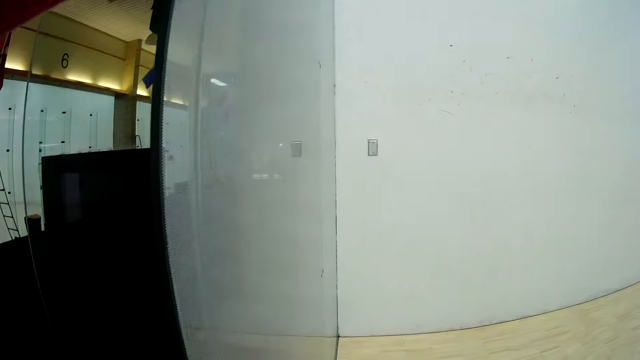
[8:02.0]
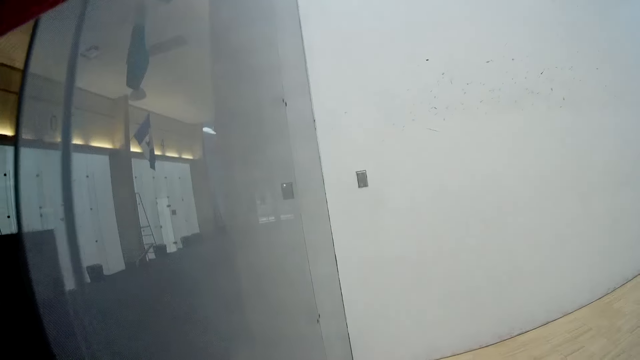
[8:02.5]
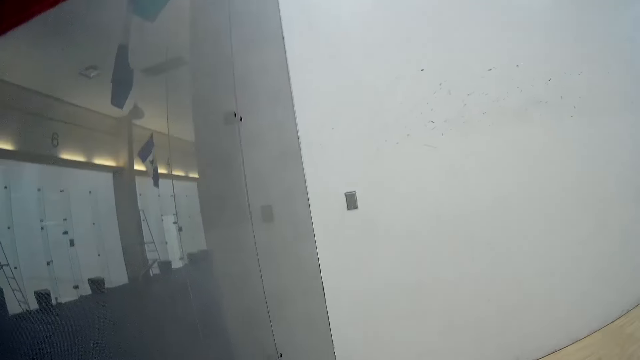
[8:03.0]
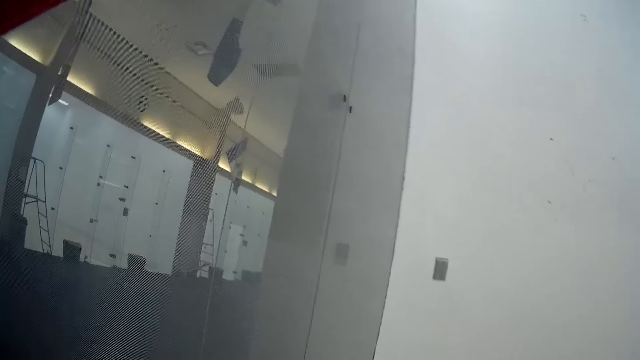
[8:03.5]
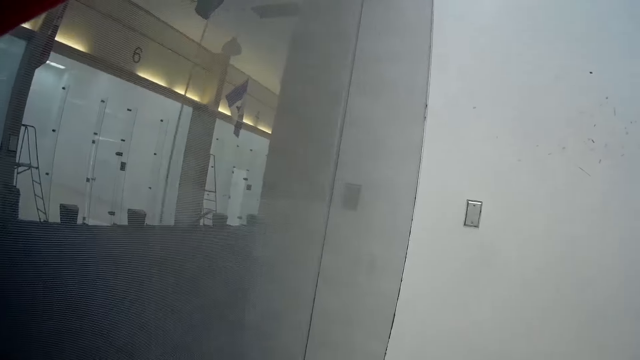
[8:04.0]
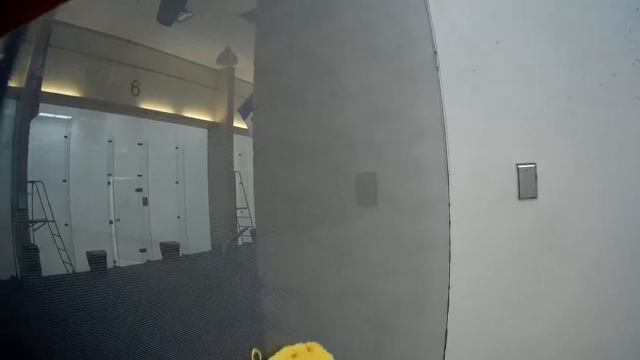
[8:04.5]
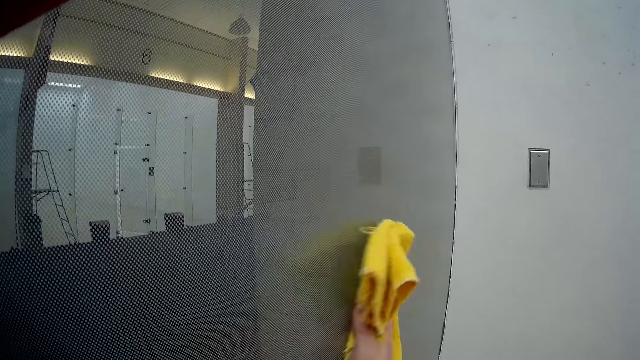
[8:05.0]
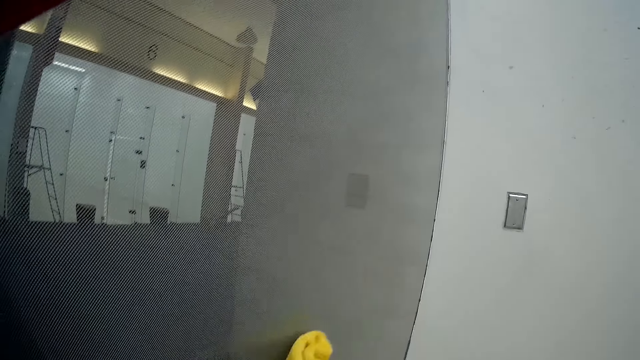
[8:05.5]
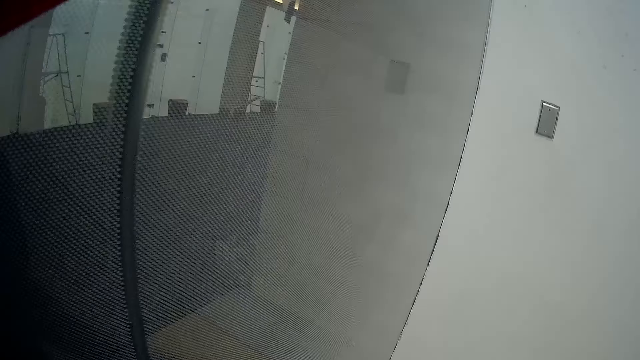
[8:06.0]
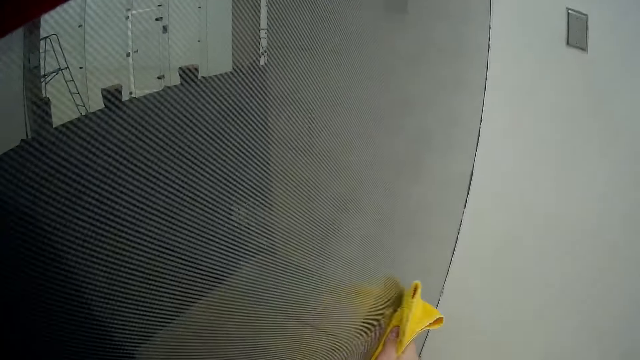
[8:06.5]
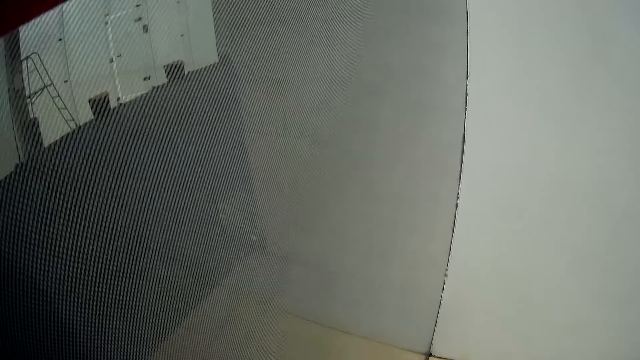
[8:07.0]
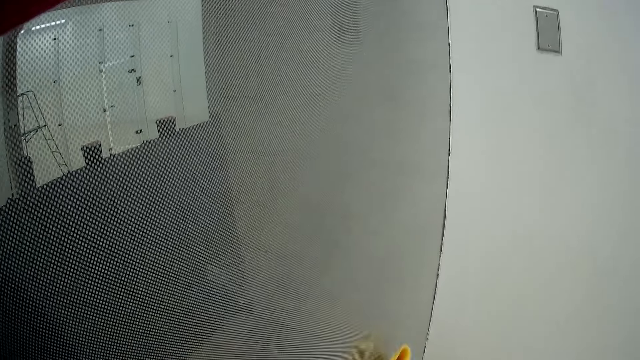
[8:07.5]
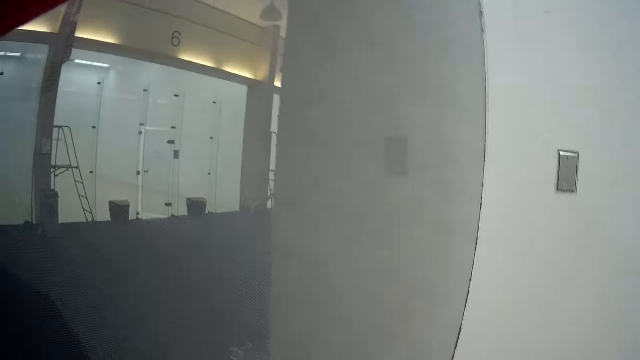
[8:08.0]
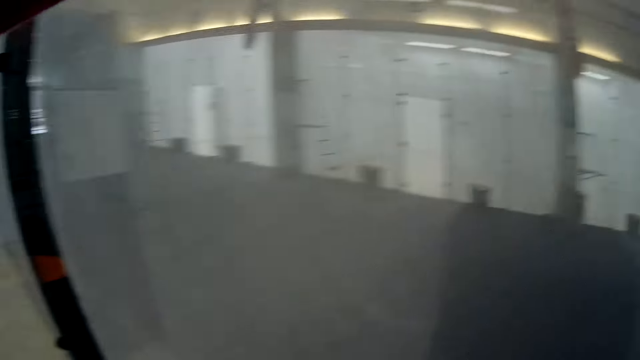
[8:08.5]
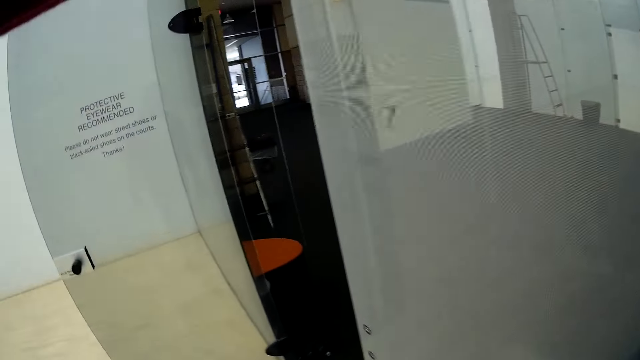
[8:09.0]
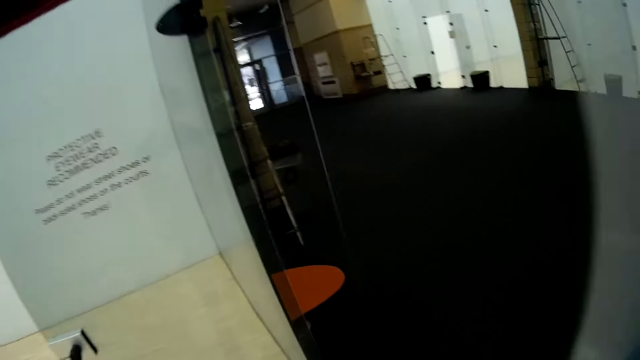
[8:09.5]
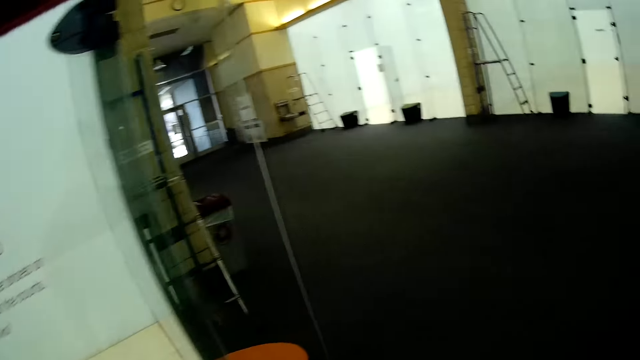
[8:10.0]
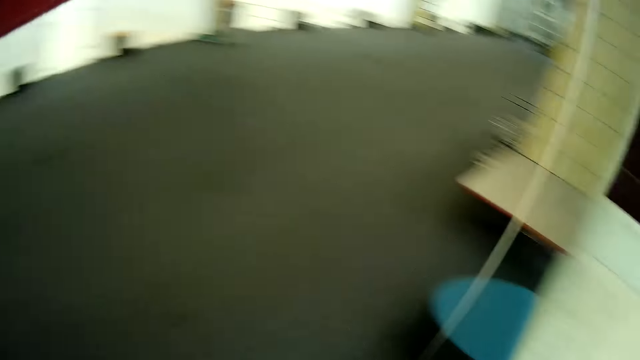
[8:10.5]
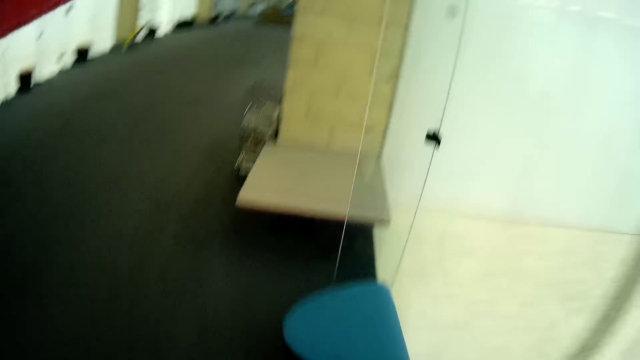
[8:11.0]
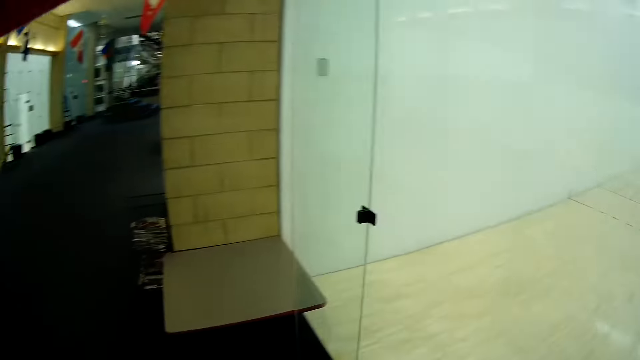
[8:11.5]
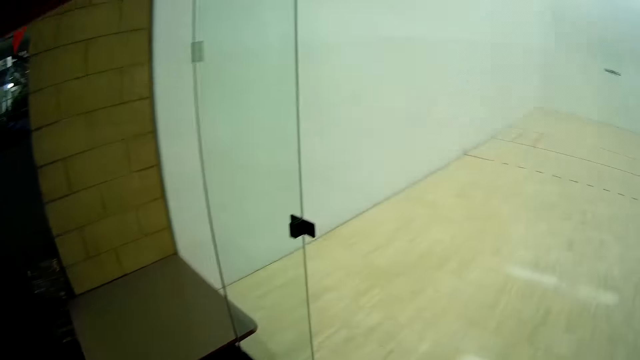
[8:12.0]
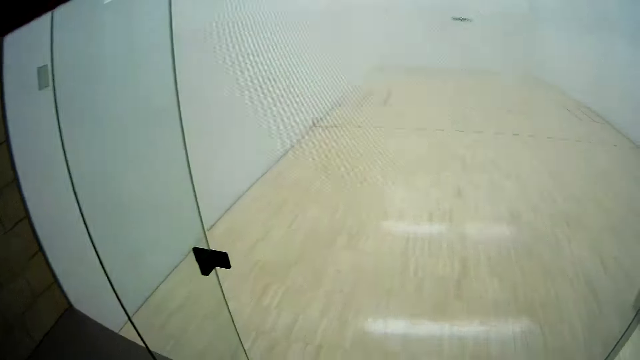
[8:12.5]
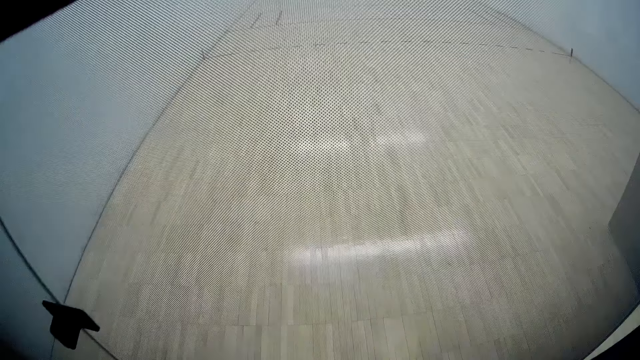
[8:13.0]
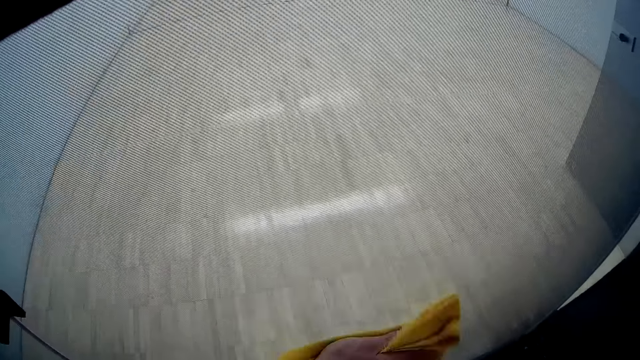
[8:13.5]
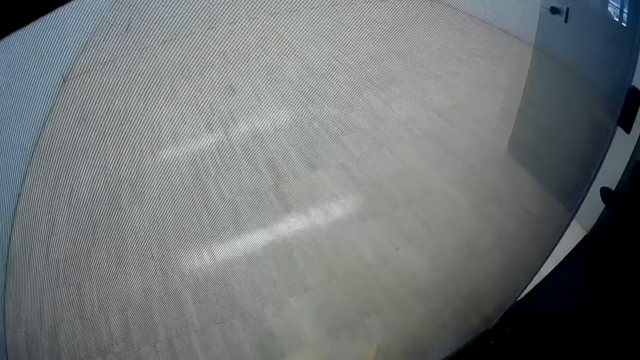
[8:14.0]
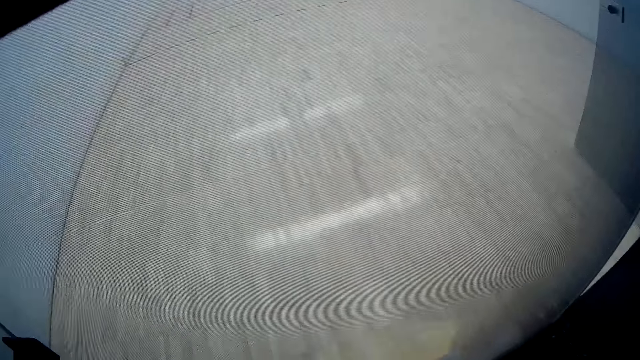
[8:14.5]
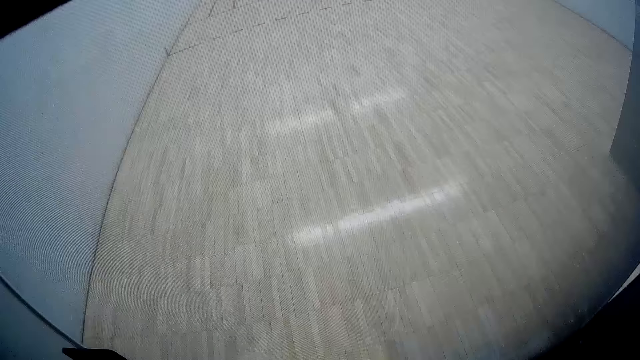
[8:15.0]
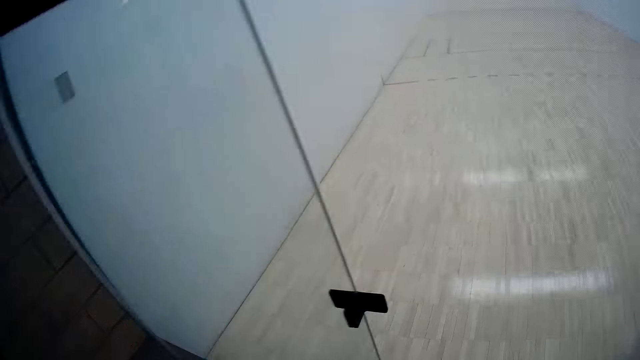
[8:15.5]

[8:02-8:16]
The camera wearer cleans the glass wall with the towel. They exit the sport court into the hall. They clean the glass wall with the towel.

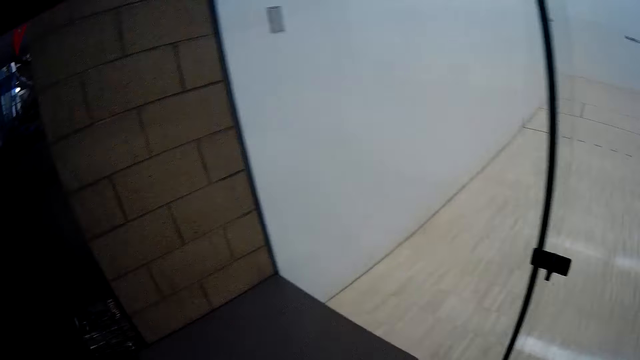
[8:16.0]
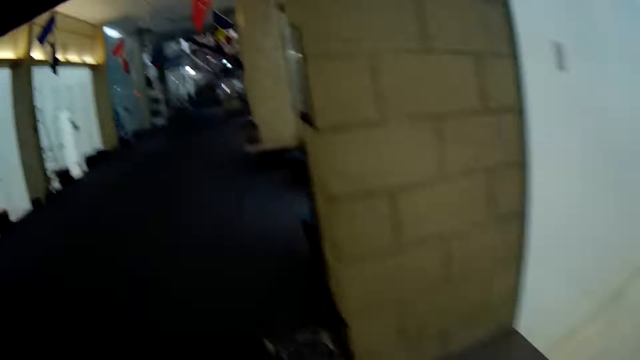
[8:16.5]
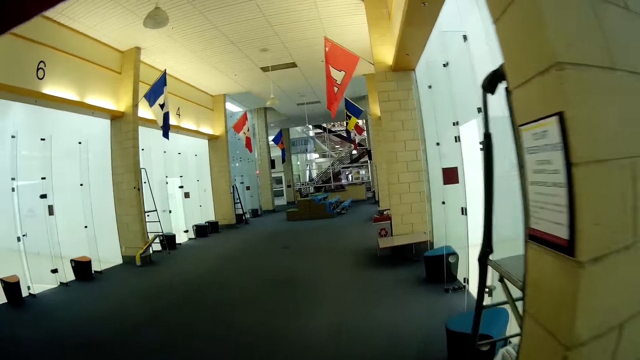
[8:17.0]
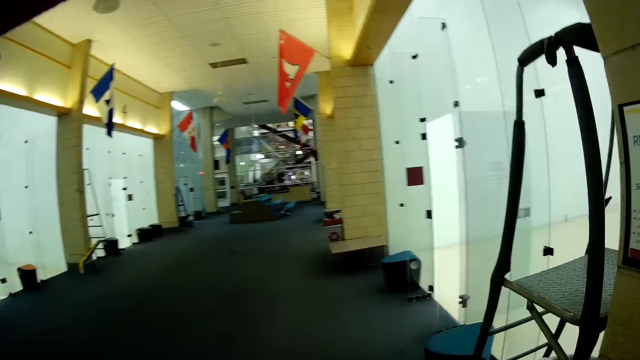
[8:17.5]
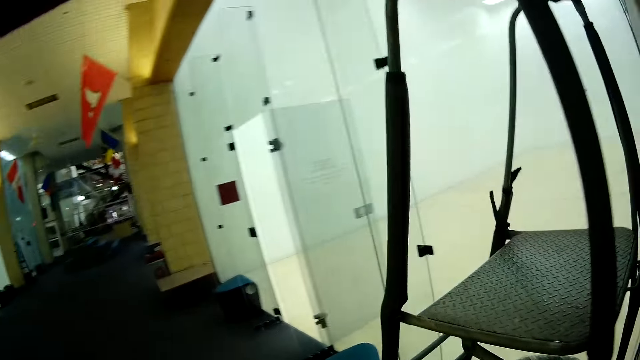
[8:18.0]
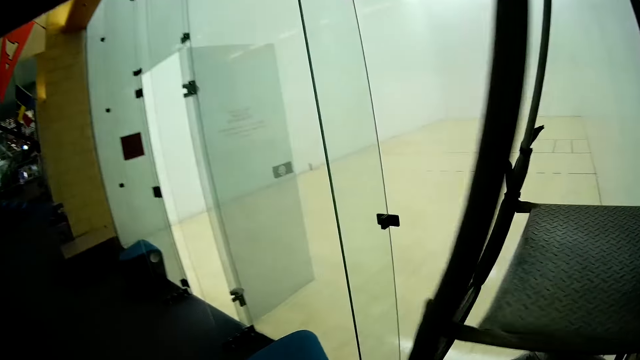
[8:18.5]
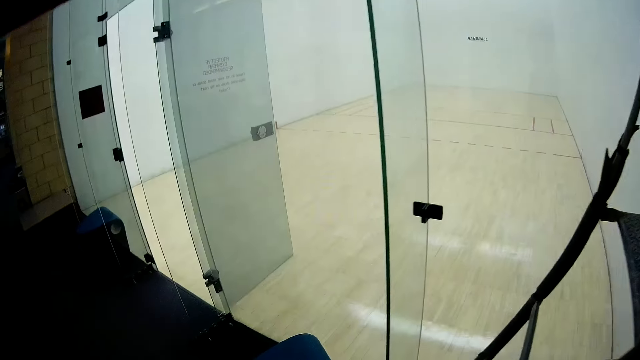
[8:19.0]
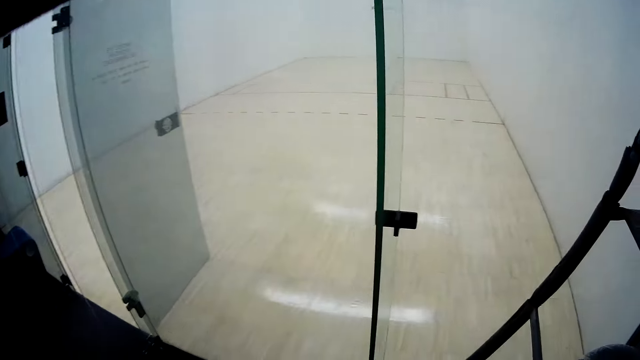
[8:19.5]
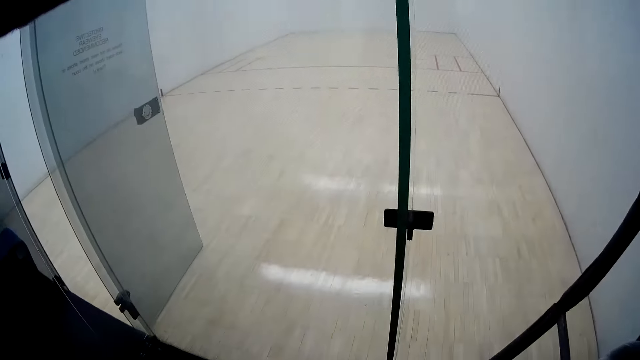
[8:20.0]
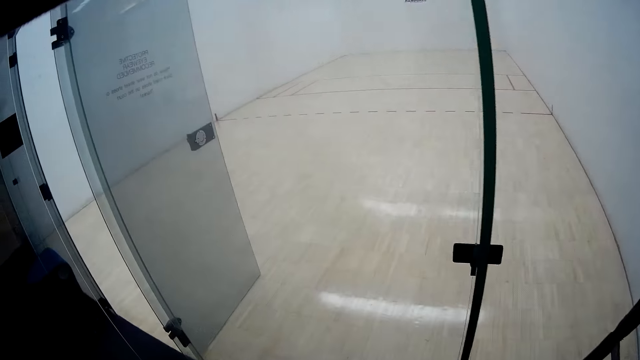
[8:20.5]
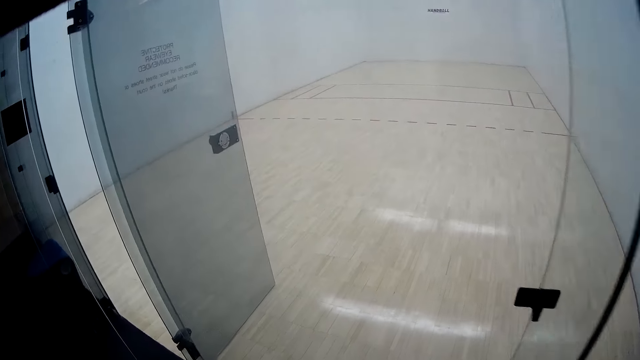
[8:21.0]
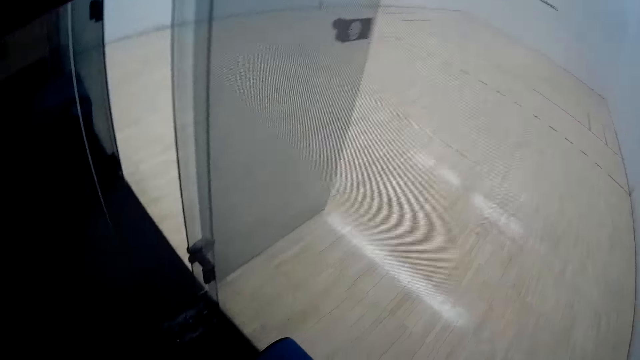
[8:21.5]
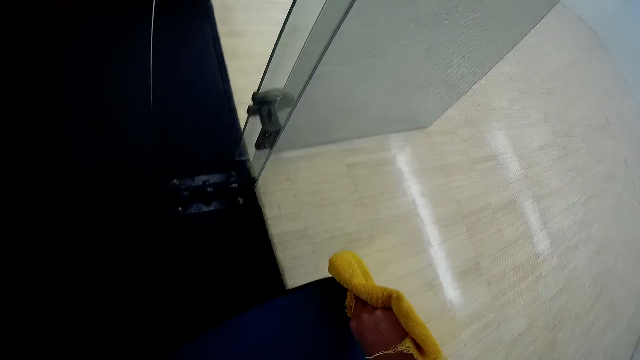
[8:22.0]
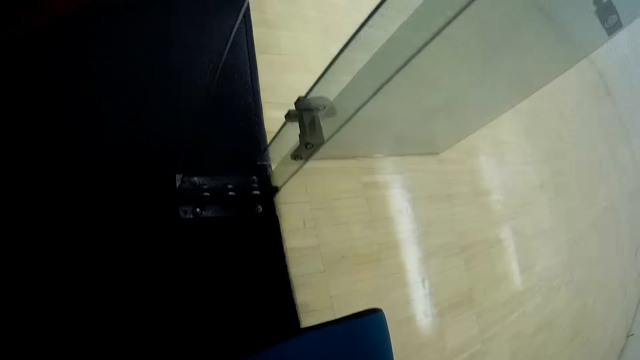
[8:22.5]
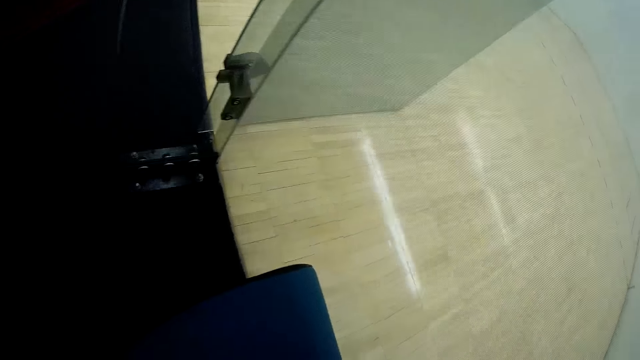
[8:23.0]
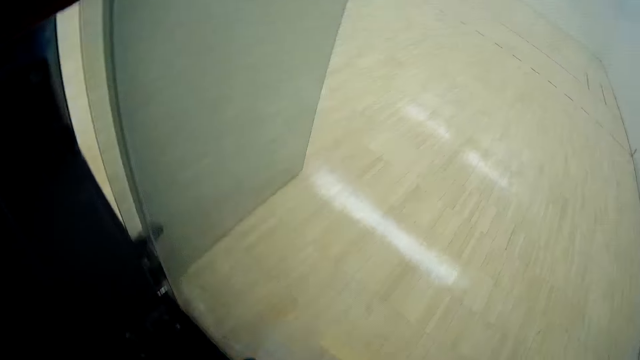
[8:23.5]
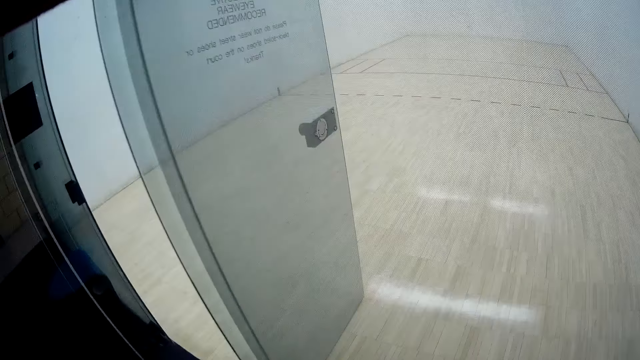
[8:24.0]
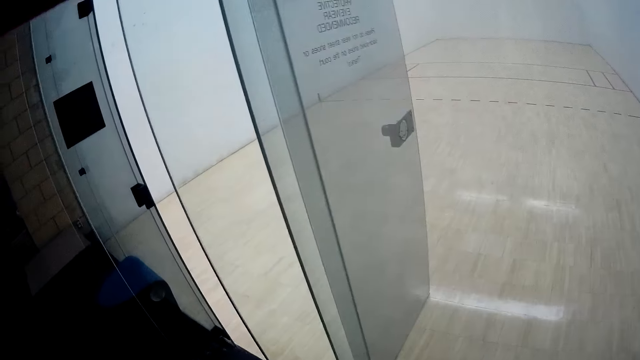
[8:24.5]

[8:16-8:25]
The camera wearer moves towards another glass wall in the hall. They clean the glass wall with the towel.
